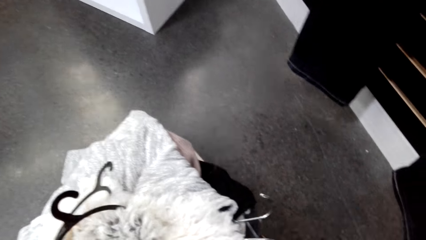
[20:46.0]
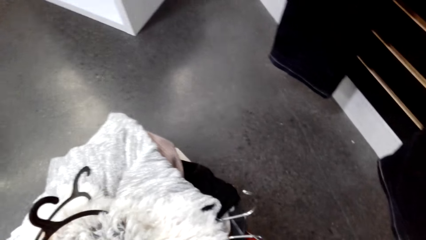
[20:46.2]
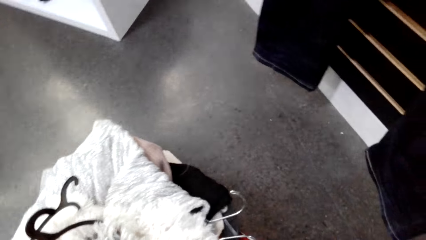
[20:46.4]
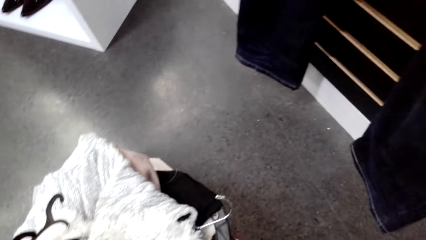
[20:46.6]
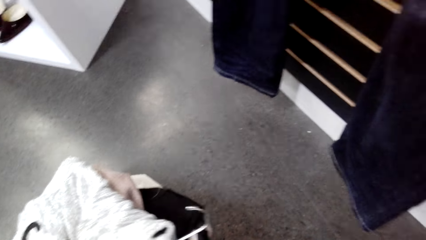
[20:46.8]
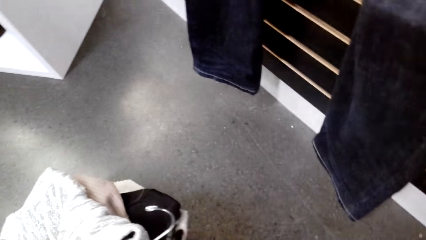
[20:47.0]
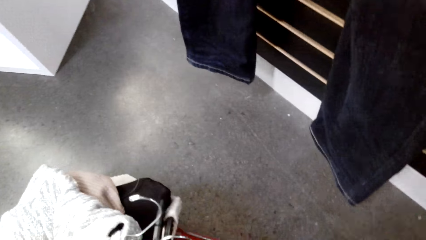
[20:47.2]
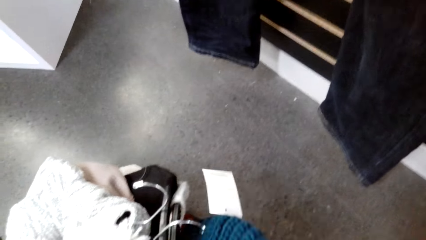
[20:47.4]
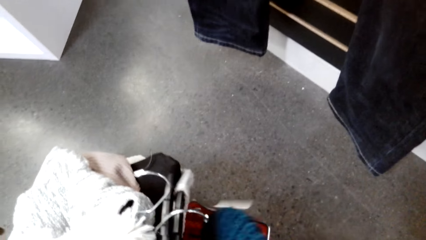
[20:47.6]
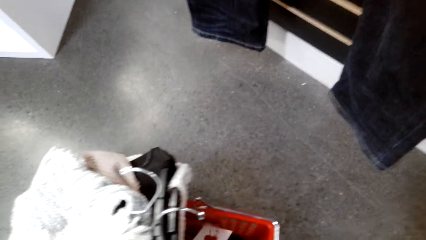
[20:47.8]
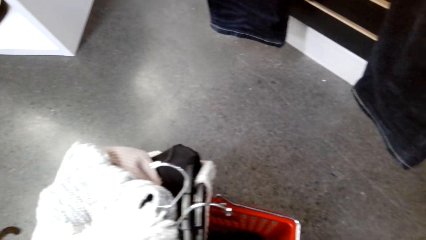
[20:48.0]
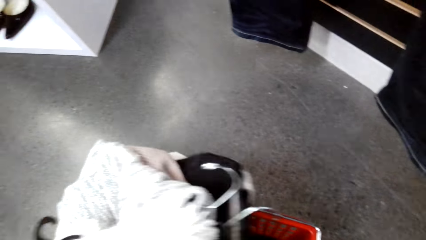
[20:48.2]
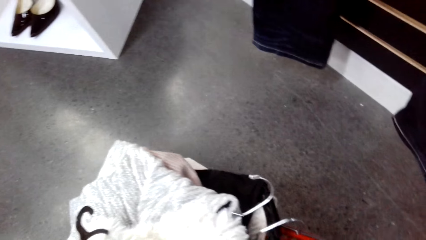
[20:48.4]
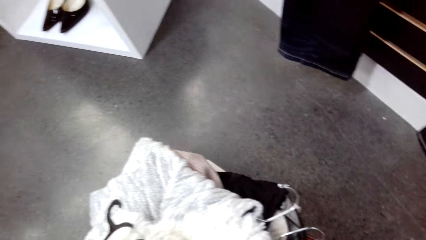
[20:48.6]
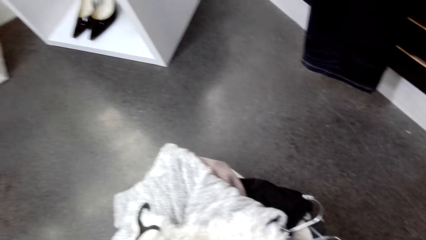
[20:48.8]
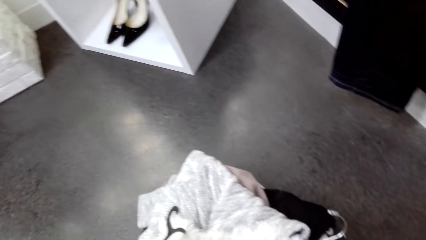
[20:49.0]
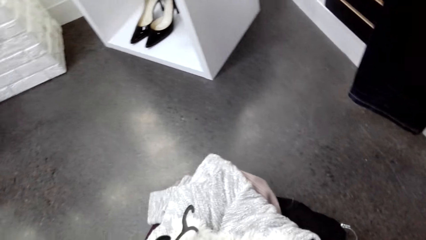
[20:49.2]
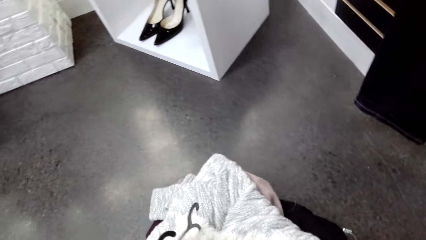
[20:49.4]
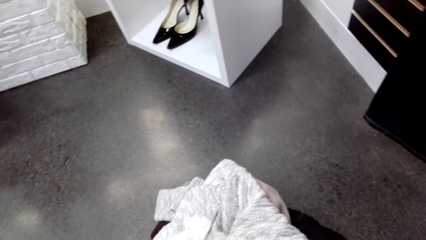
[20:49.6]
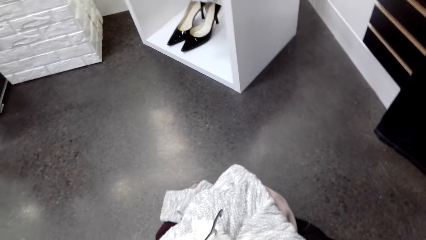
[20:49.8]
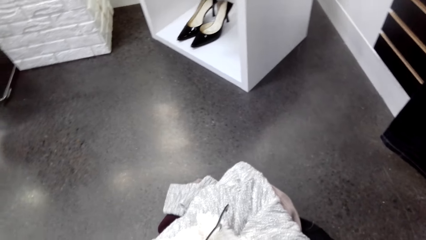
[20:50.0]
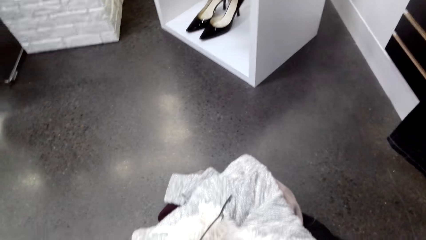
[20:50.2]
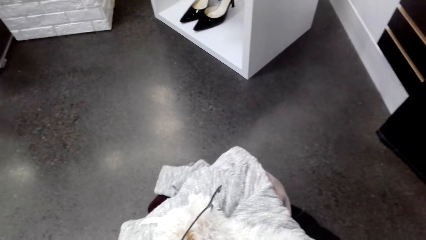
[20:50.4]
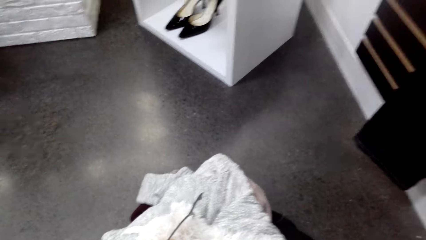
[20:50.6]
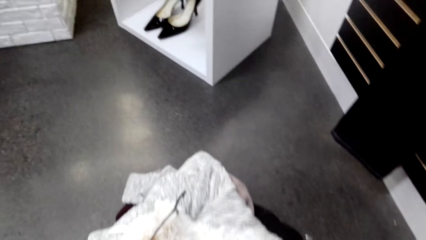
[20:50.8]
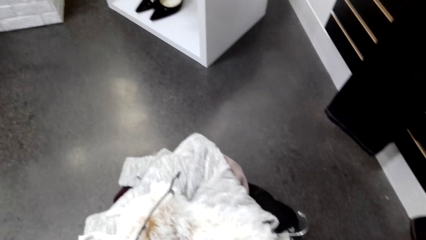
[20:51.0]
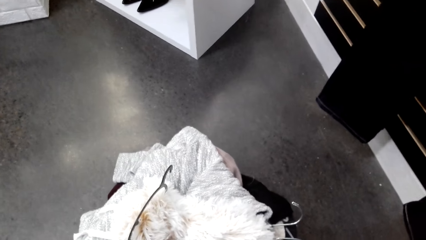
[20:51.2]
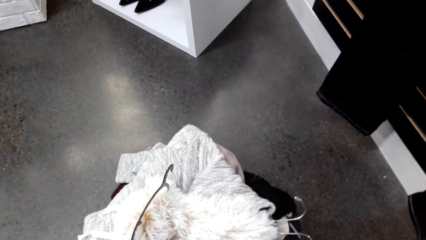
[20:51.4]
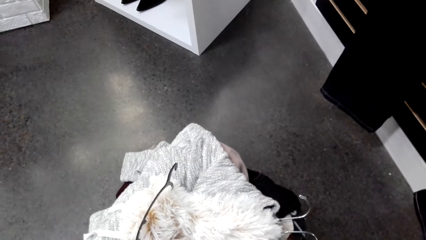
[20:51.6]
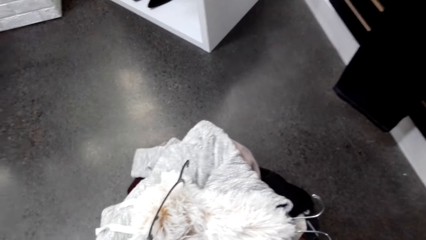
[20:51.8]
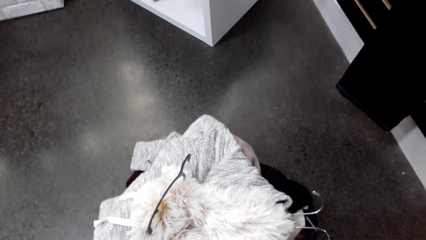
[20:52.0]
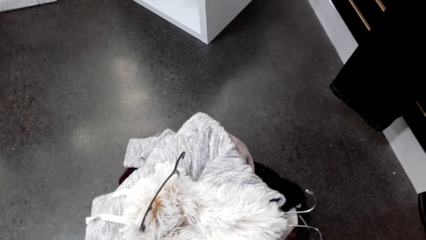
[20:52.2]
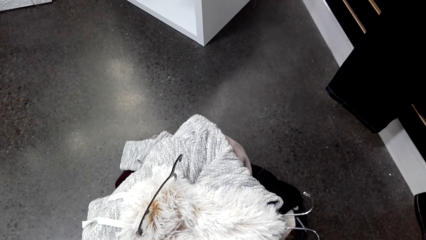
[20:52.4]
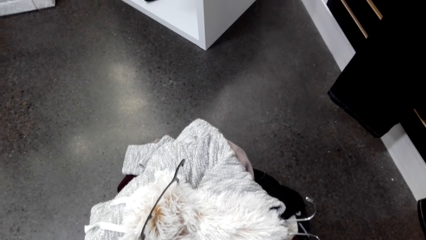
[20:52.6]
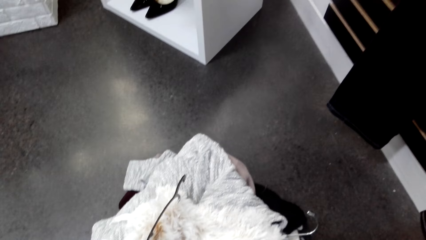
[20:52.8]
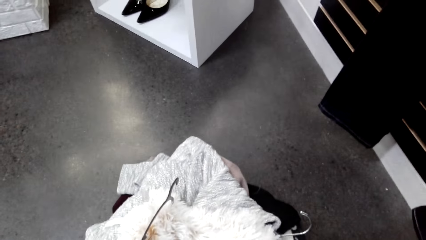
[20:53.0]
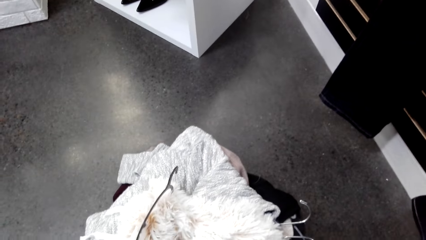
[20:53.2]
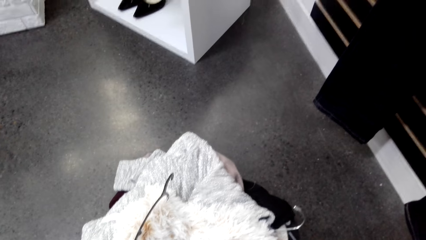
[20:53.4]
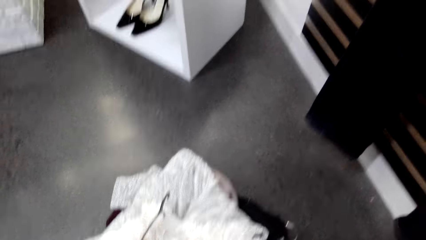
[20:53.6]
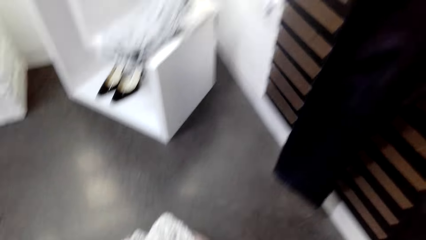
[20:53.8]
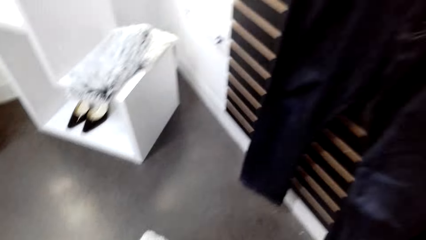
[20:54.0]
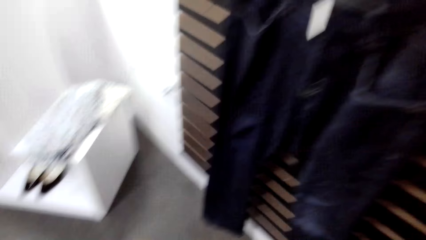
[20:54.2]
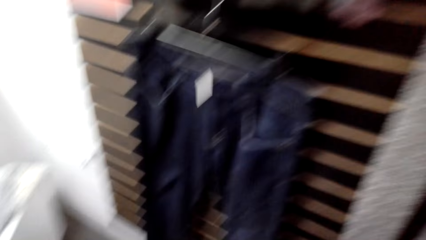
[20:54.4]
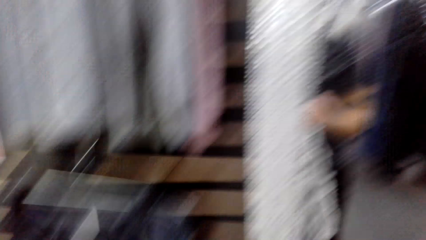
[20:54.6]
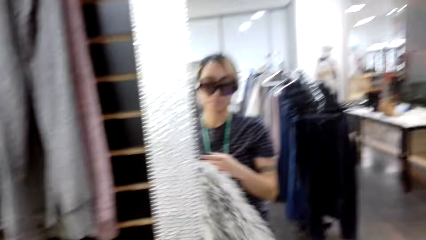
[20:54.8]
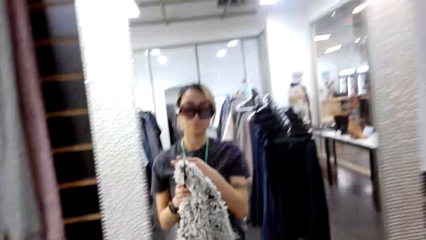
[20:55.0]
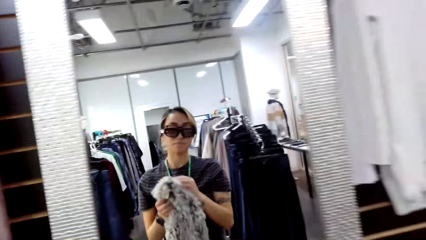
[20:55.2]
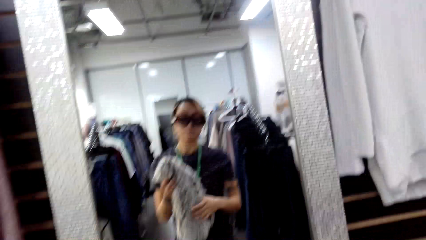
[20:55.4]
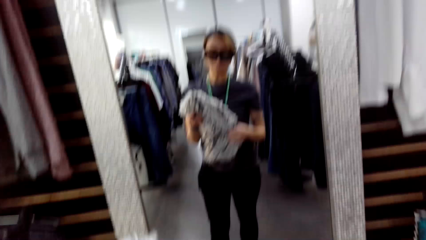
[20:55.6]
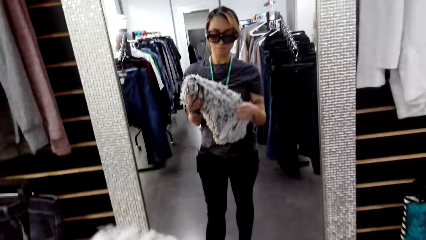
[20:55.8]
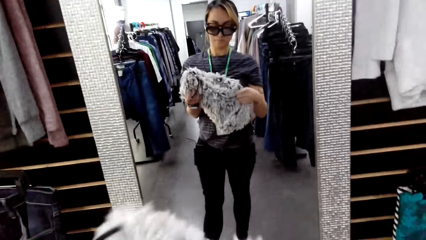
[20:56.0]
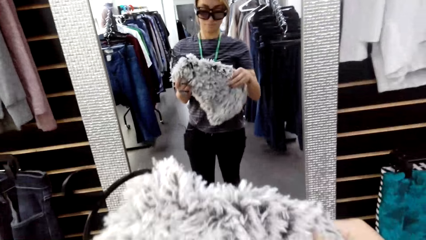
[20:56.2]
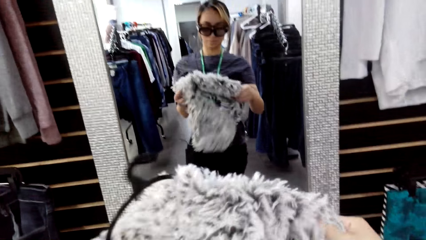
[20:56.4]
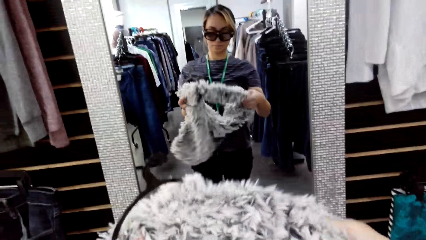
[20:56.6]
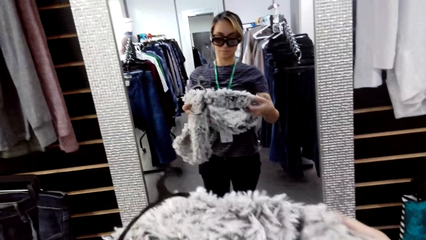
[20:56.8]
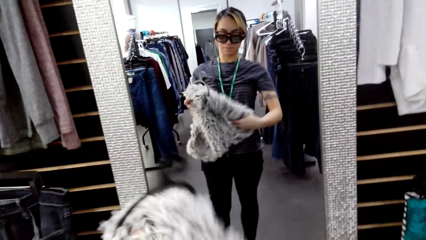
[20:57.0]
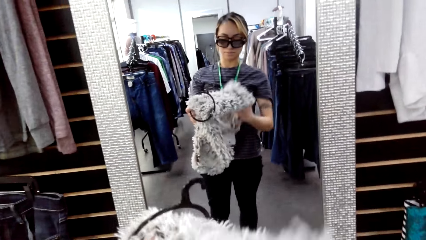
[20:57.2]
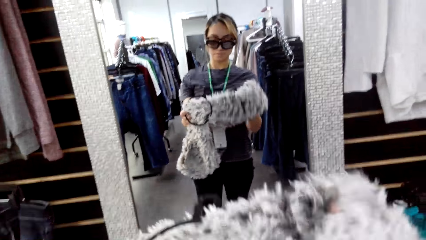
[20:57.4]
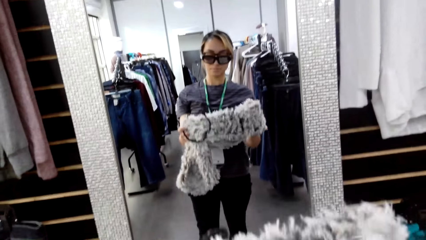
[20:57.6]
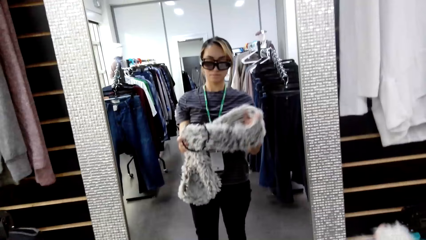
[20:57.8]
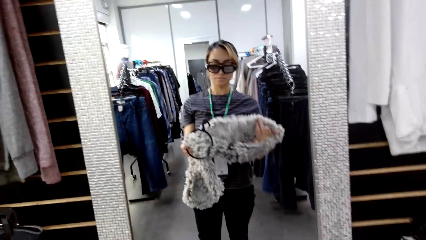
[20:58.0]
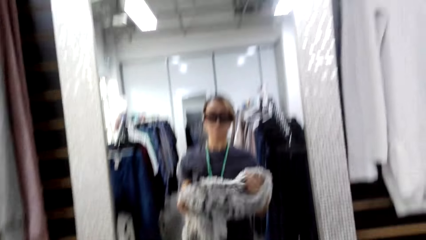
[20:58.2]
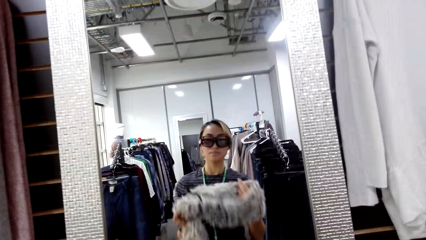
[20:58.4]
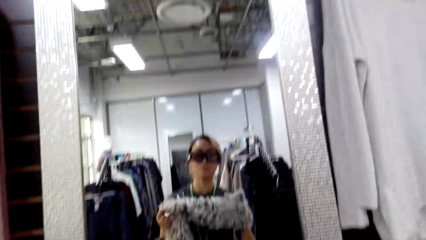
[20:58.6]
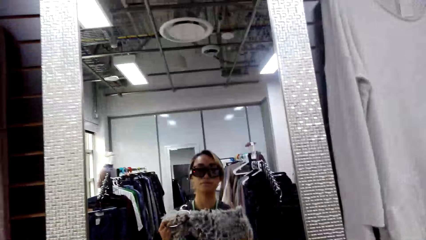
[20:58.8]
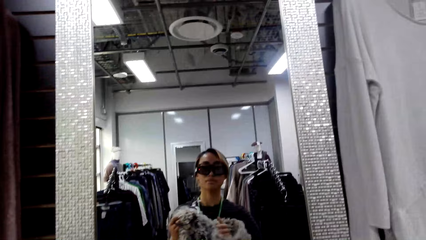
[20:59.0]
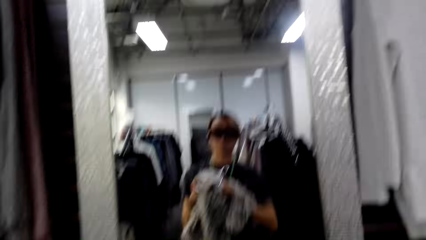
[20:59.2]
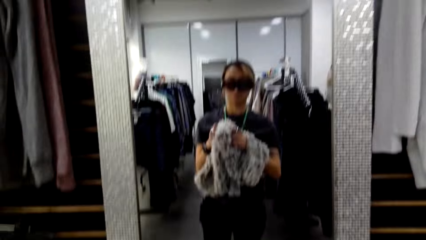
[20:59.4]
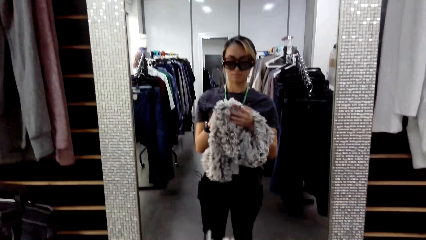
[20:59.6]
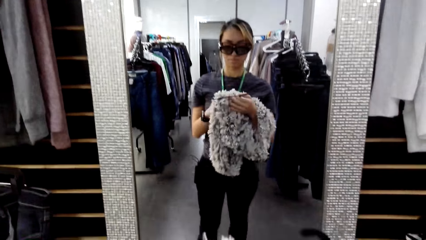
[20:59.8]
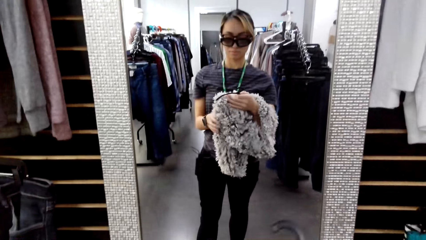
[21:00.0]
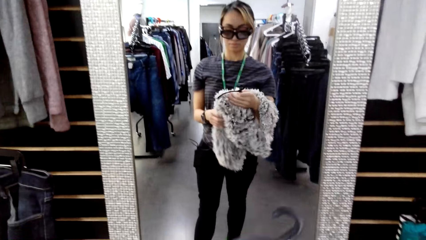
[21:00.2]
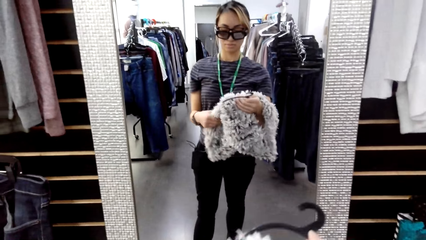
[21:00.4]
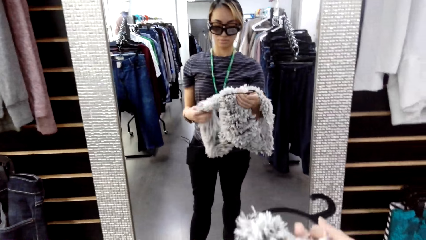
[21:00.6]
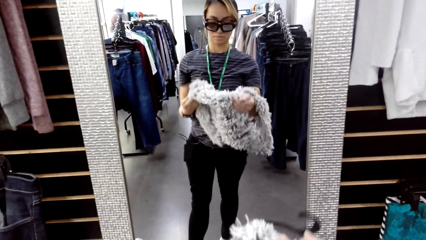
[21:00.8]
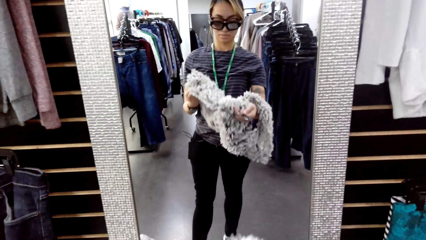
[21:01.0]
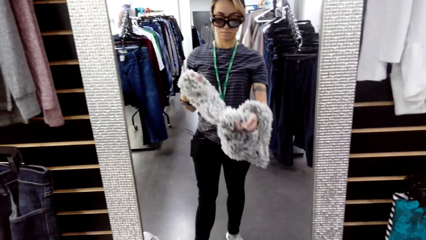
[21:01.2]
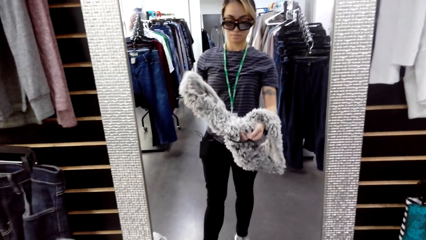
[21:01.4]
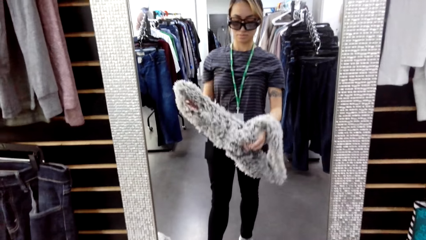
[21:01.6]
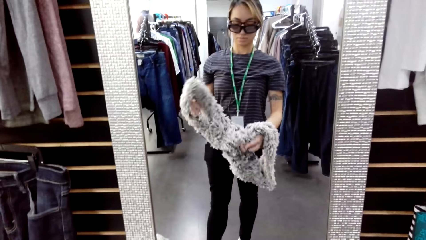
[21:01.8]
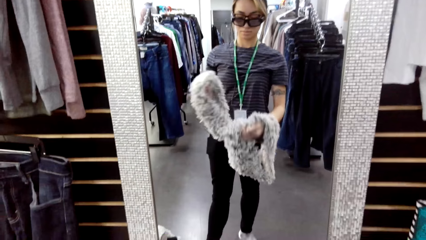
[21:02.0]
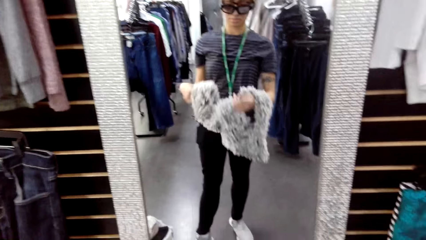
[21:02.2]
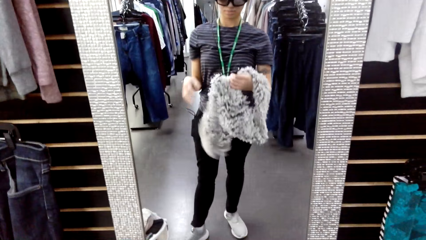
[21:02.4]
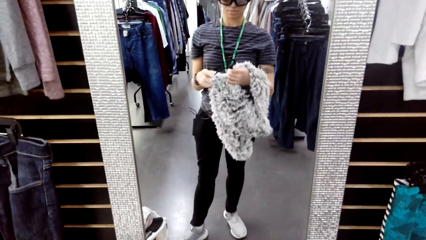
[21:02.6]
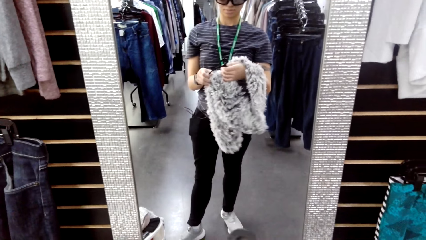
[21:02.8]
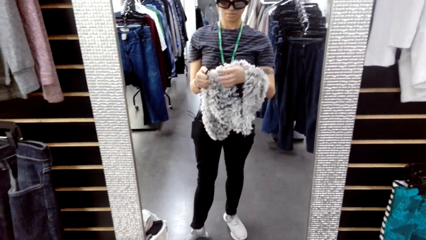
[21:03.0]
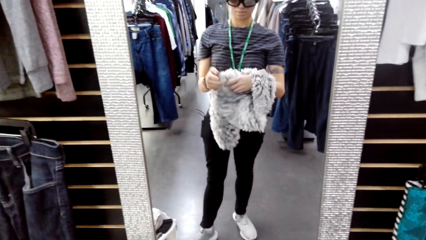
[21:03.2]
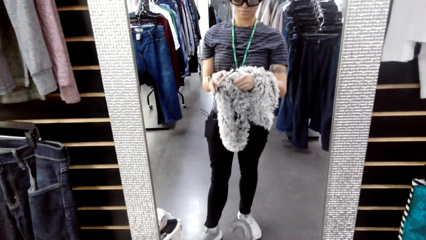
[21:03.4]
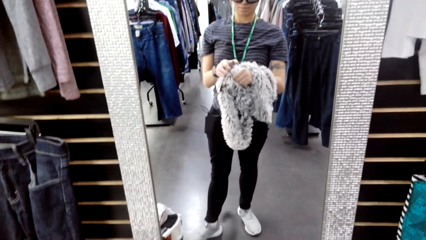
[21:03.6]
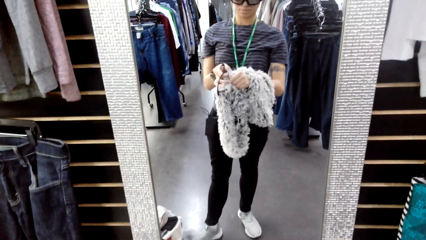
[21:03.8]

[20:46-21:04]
The camera wearer puts the hat in the suitcase. They look at the mirror. They pick a scarf. They touch the scarf.
